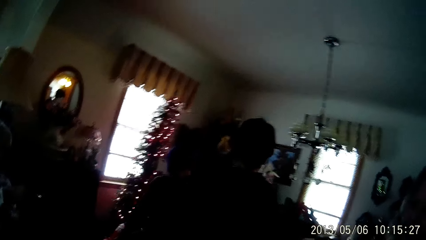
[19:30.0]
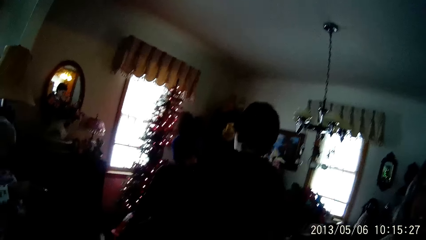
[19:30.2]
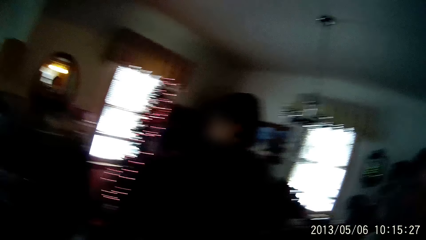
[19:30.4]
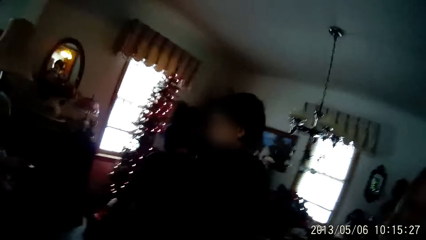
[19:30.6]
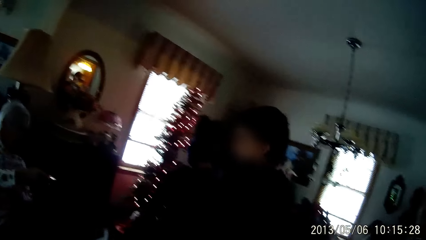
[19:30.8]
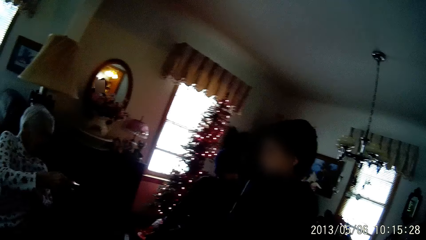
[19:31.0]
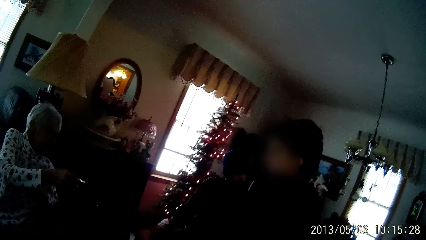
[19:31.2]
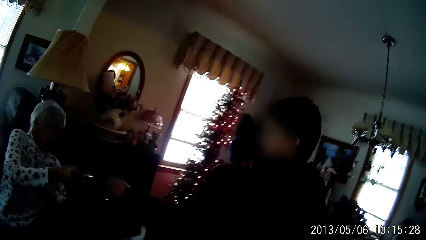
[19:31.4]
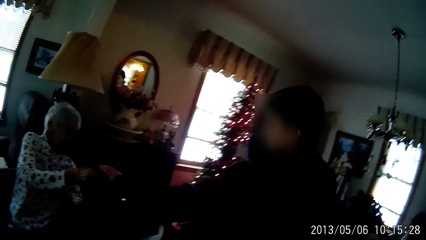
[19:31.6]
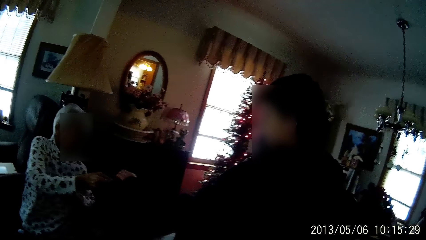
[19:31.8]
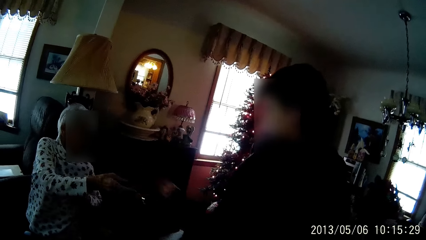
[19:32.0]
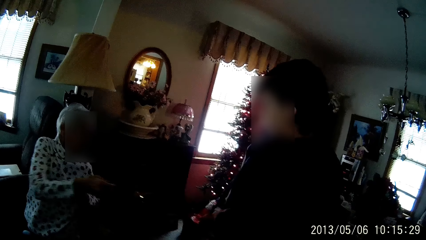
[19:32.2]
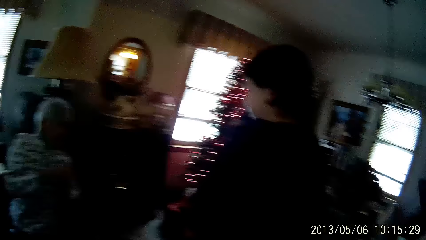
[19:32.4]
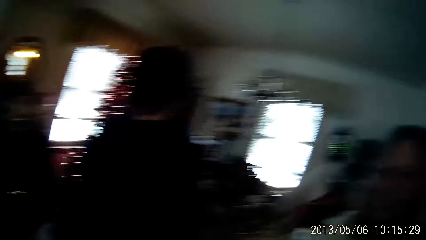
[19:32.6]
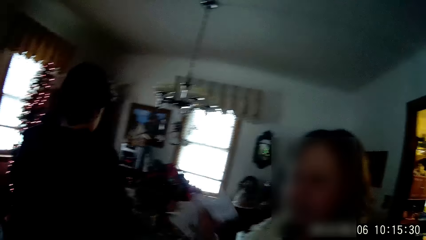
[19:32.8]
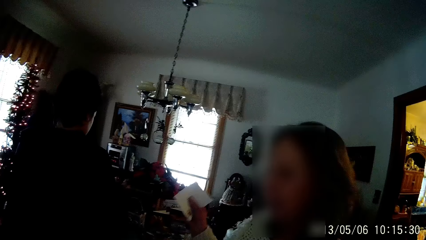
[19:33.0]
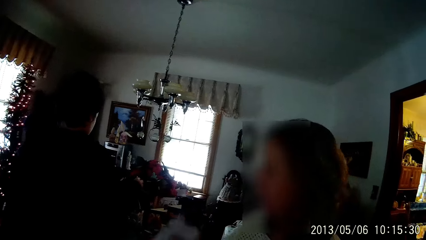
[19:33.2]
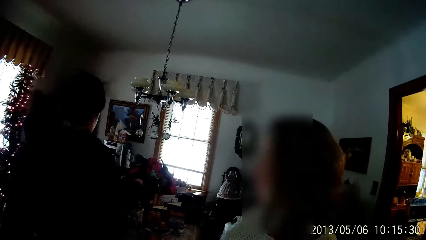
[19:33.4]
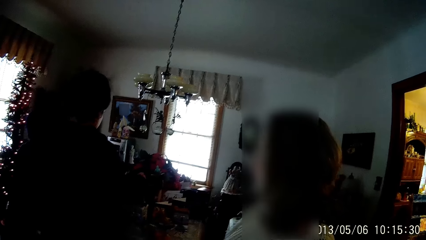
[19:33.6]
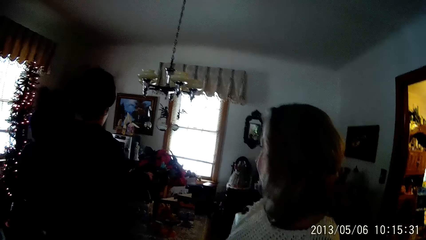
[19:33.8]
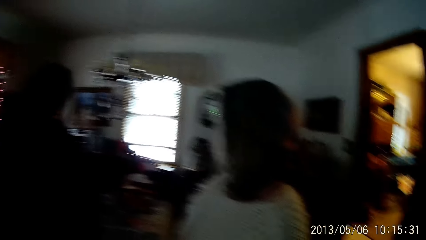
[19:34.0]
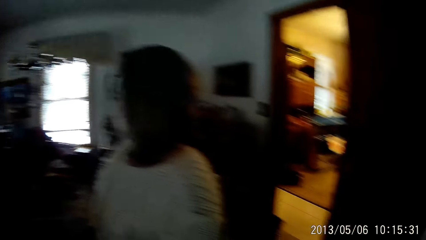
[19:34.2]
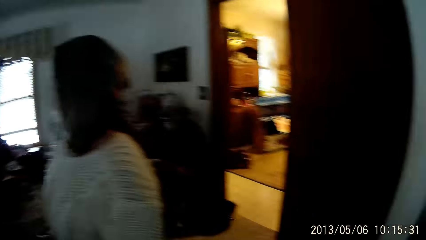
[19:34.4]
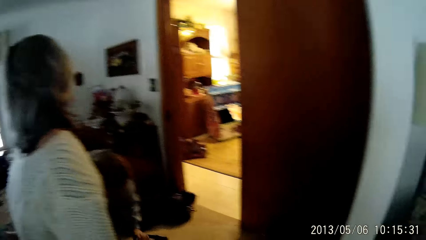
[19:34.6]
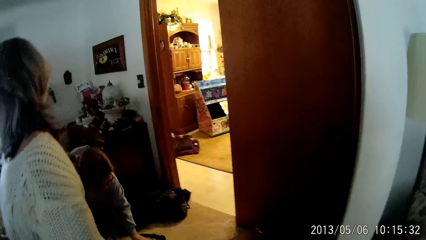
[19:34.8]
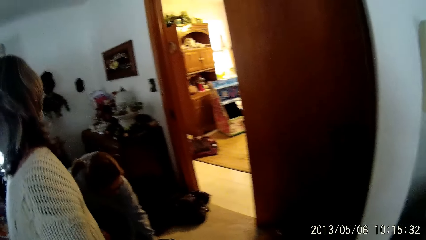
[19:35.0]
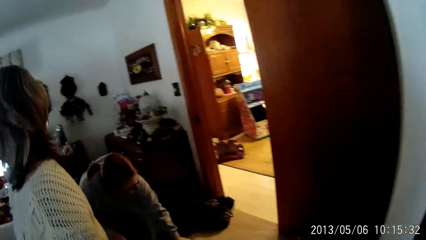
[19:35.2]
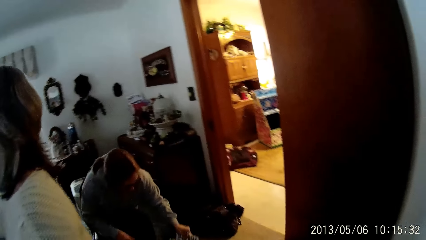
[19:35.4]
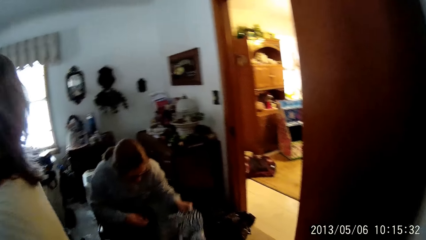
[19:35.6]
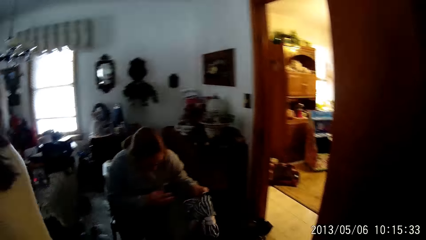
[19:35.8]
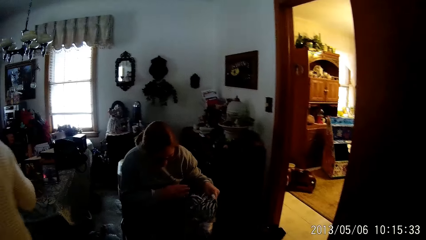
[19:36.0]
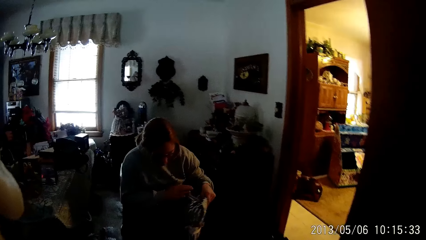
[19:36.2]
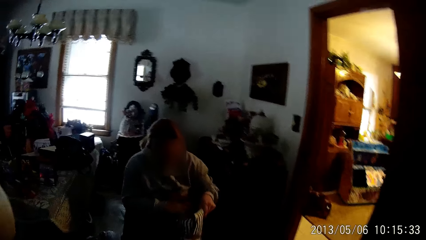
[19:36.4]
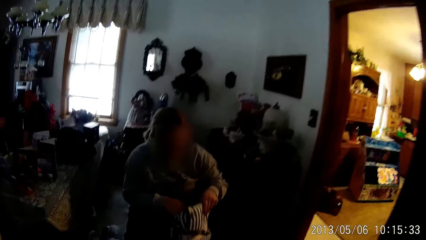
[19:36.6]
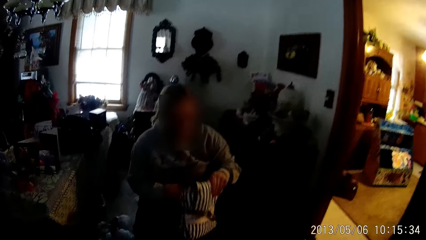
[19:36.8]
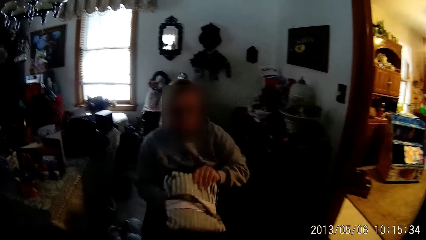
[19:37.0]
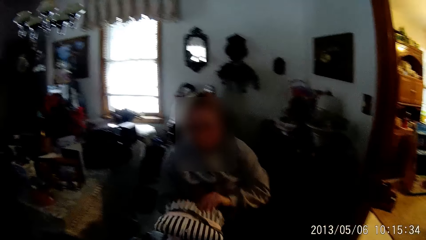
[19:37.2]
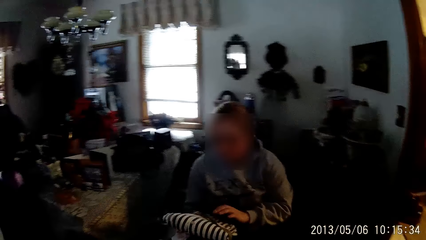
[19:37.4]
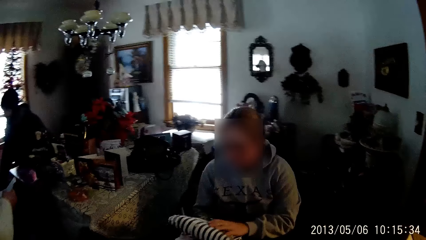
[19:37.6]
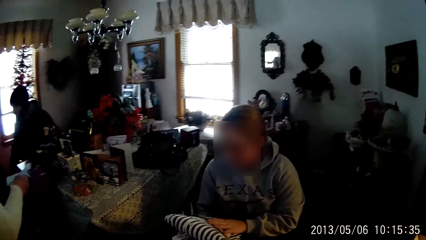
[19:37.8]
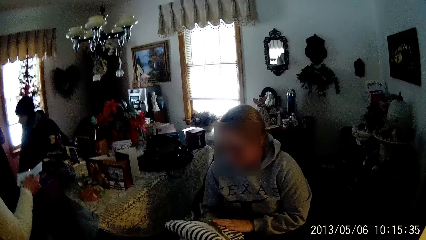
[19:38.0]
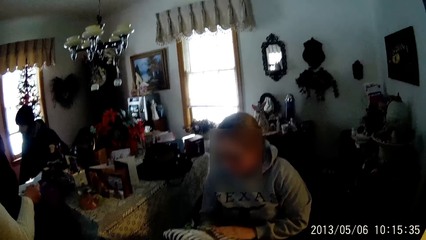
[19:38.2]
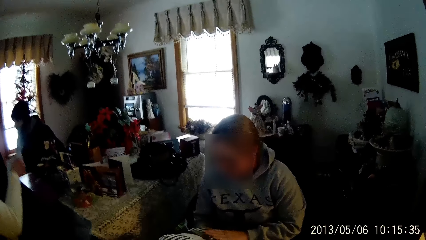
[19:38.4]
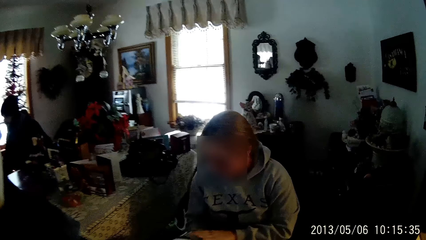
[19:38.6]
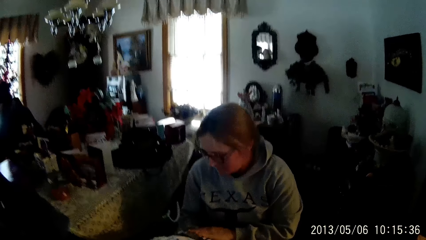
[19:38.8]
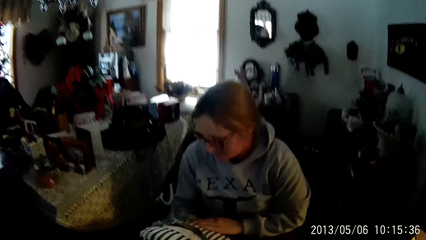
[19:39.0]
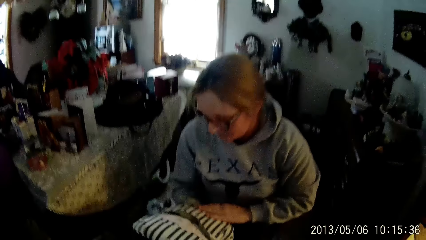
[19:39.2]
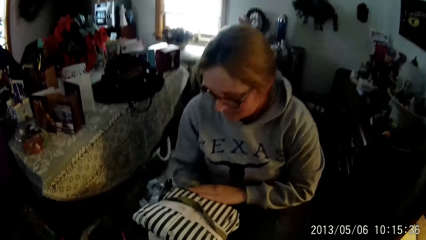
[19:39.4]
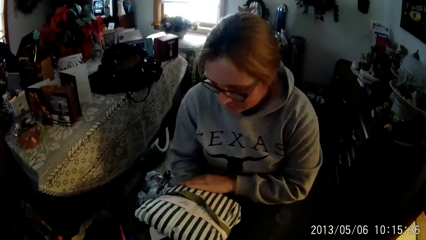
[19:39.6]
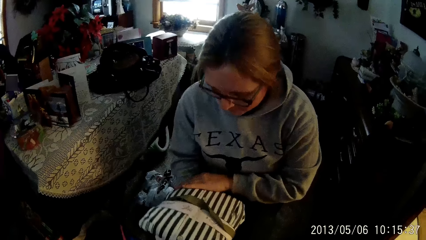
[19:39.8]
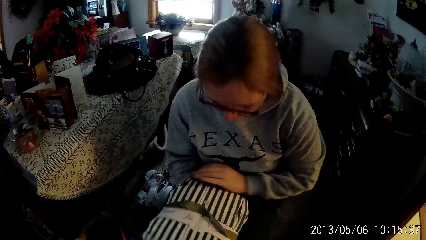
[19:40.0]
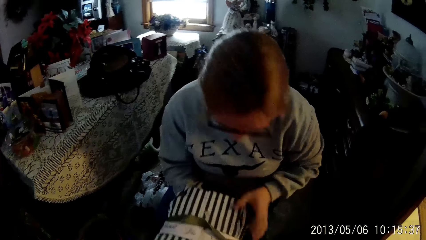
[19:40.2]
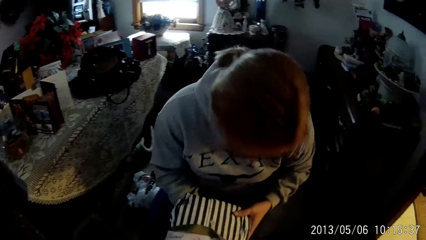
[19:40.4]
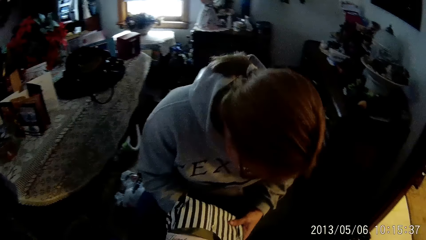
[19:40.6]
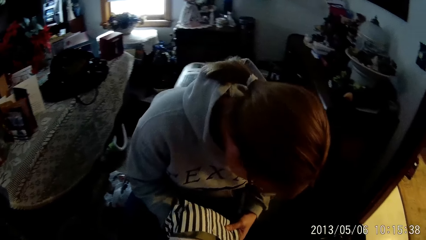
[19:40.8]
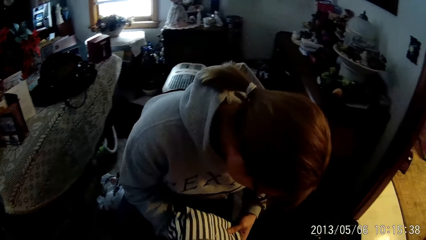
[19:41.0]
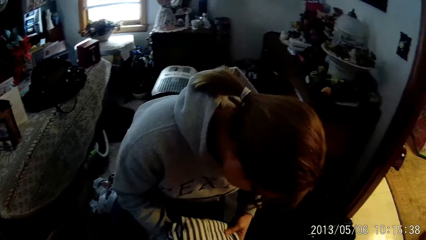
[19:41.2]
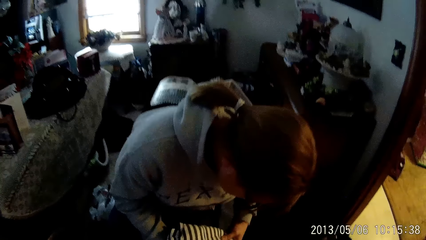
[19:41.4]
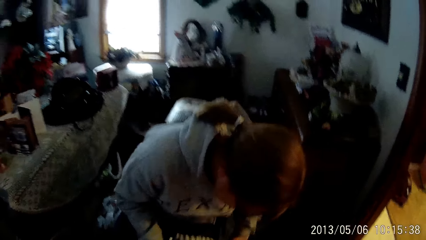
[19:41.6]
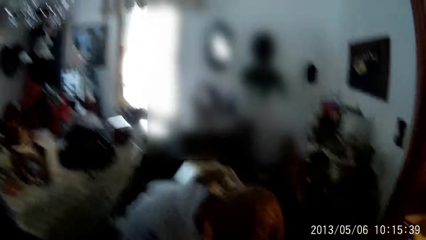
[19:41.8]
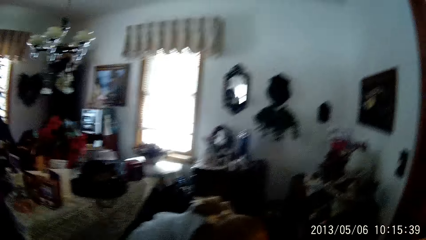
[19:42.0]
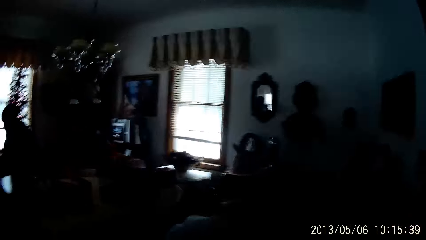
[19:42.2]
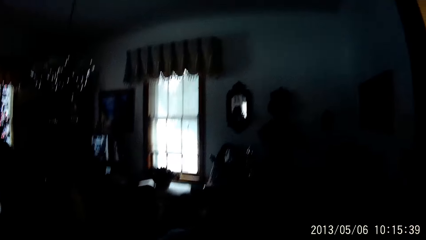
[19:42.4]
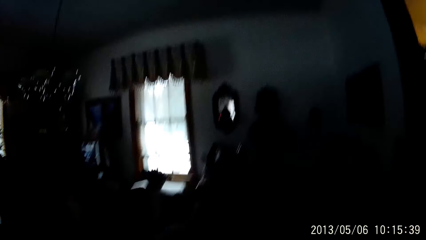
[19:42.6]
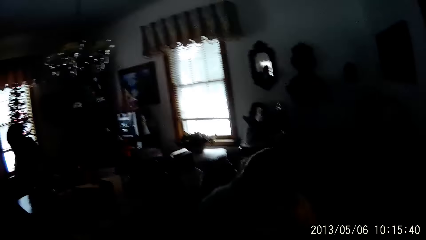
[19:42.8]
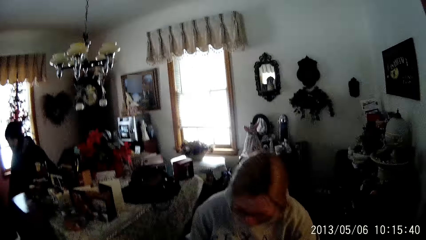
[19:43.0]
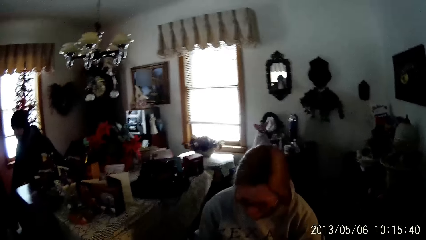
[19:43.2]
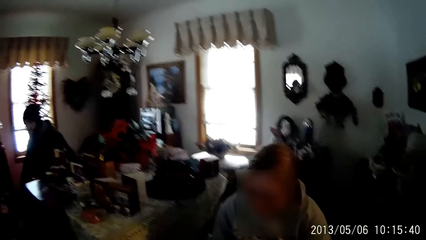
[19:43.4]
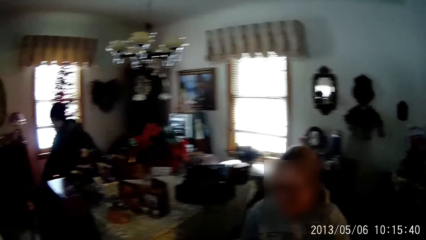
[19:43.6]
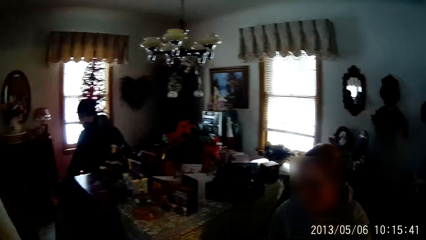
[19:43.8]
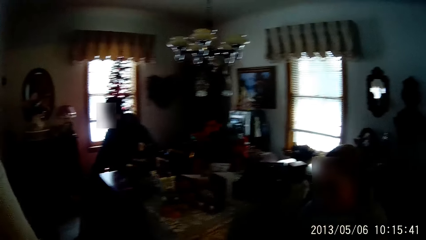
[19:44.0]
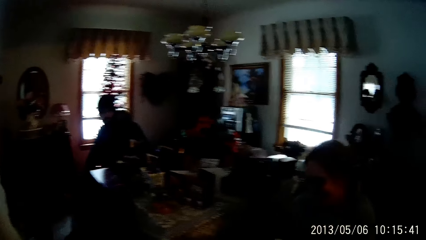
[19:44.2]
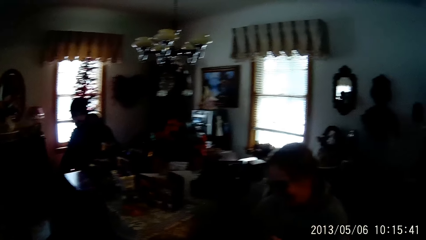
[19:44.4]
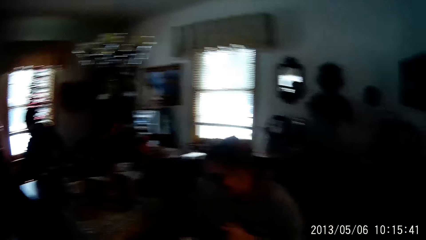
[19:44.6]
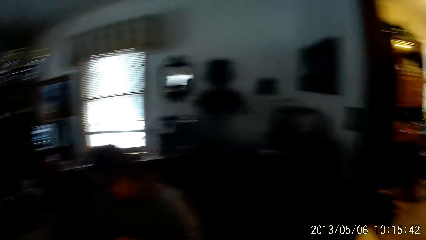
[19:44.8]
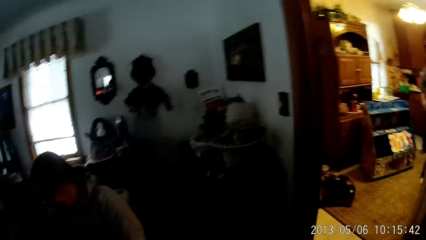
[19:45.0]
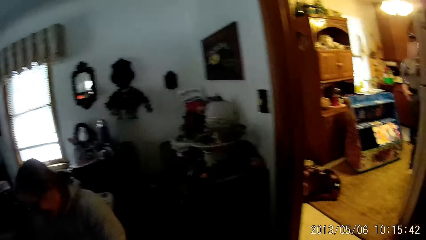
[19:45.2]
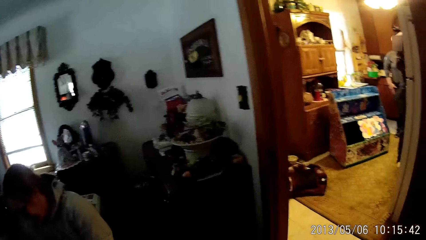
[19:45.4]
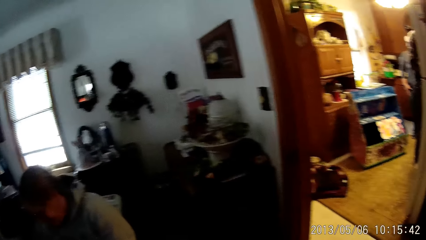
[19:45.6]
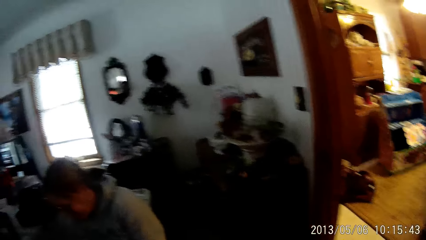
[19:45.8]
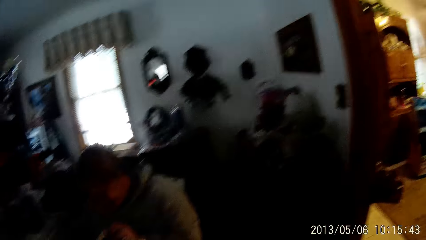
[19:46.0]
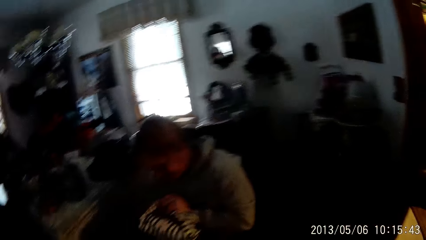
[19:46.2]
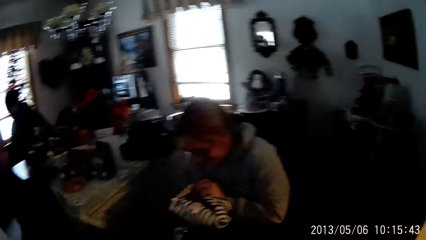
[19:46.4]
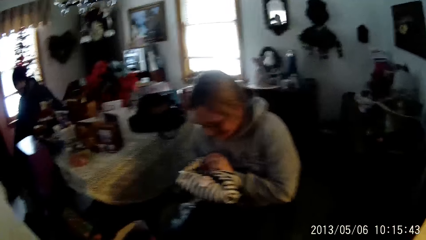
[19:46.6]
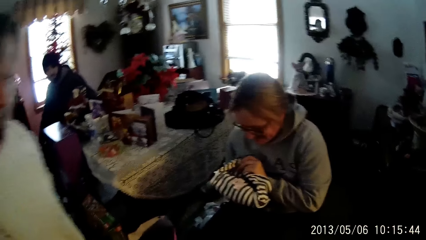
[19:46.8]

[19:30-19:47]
The camera wearer talks to someone. A girl carries a bag from the ground with her left hand. The girl passes the bag to her right hand. The girl massages the bag with her left hand. The camera wearer looks at the clothes.
